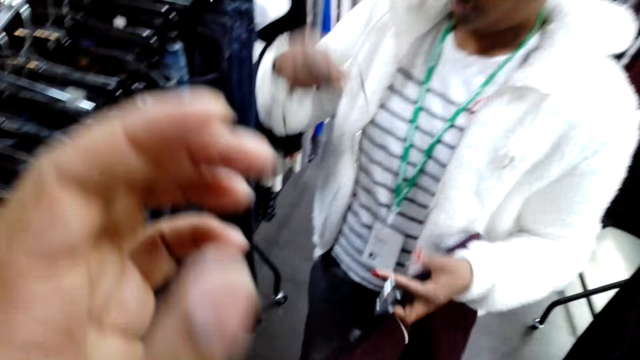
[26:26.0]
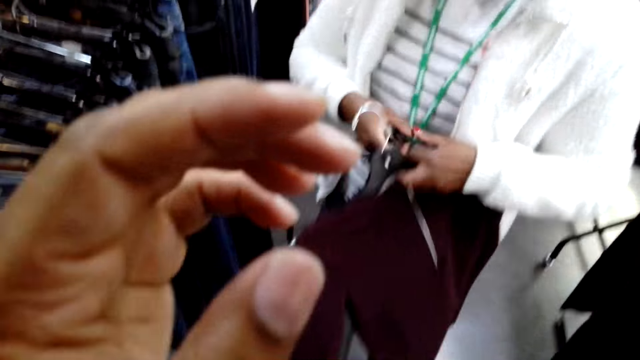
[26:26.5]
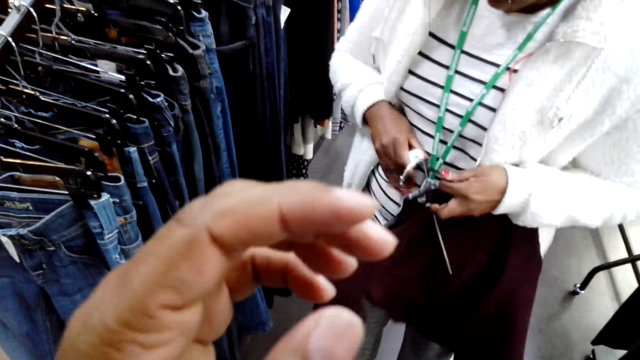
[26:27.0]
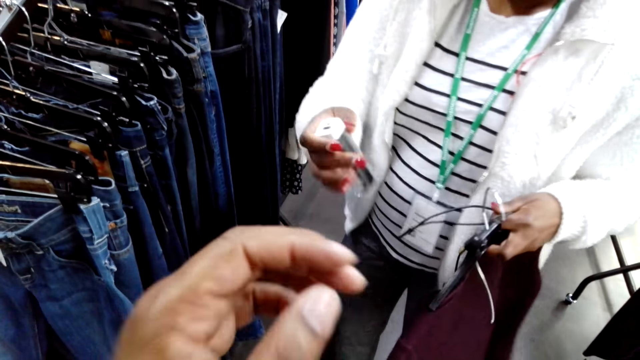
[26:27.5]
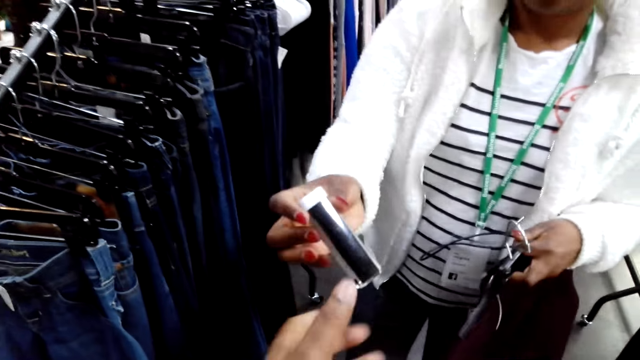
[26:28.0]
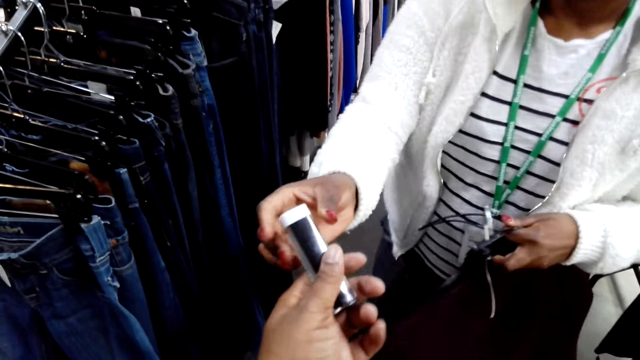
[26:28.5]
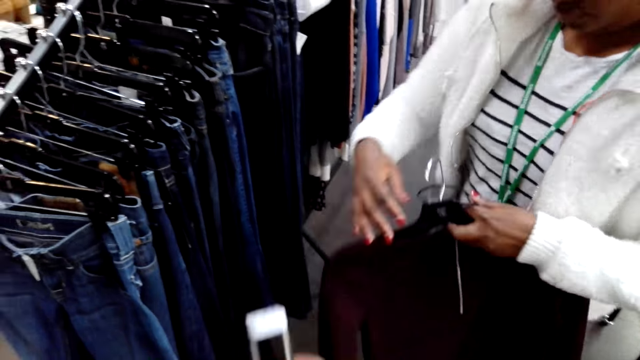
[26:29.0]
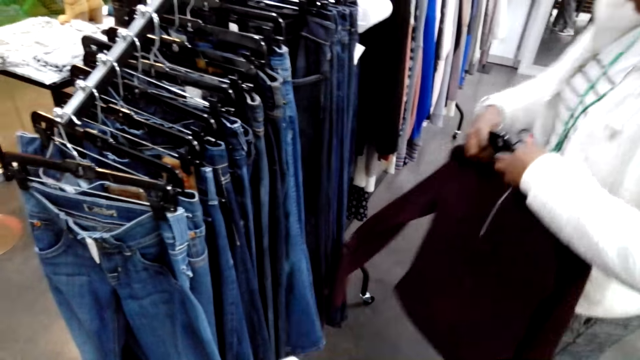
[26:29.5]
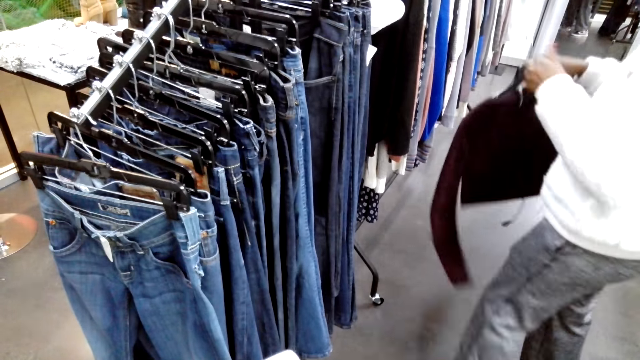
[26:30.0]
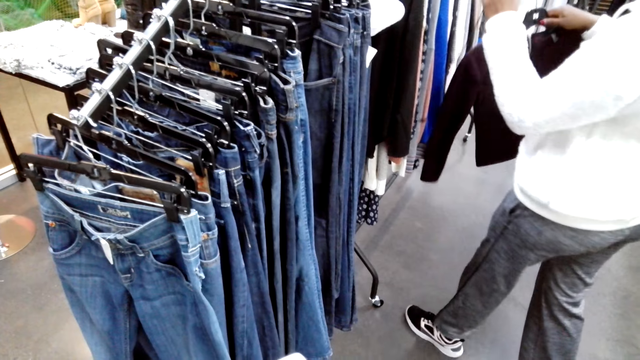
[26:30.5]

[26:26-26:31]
The camera wearer lifts the left hand. They pick a charger from a person. The person walks in a cloth shop.
